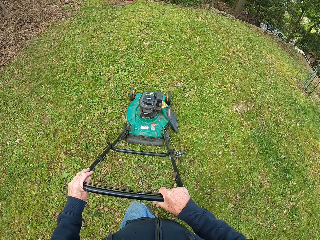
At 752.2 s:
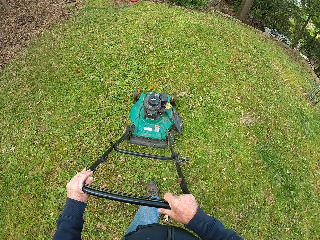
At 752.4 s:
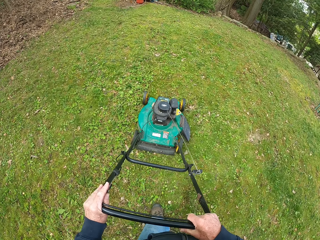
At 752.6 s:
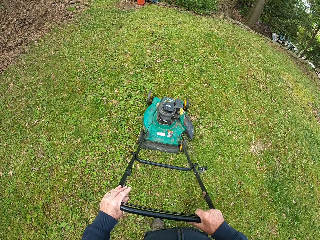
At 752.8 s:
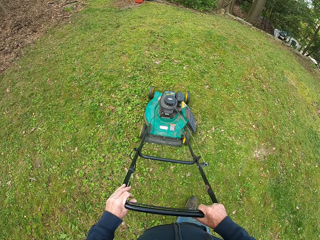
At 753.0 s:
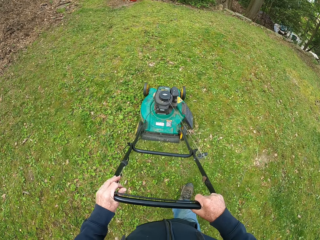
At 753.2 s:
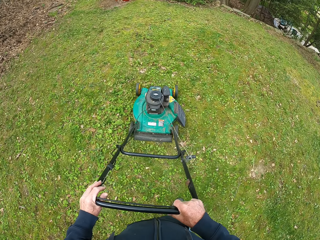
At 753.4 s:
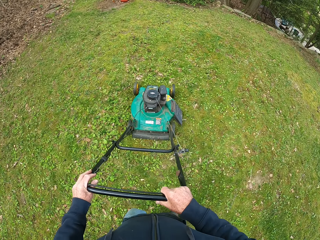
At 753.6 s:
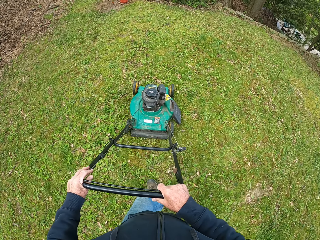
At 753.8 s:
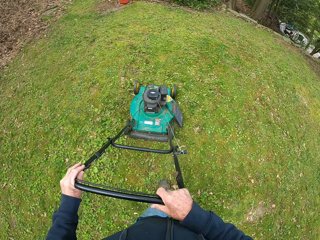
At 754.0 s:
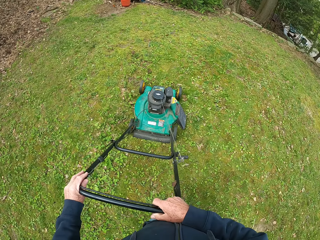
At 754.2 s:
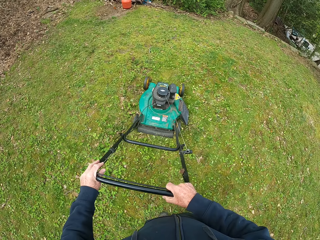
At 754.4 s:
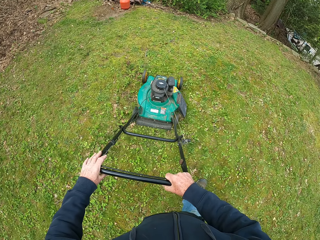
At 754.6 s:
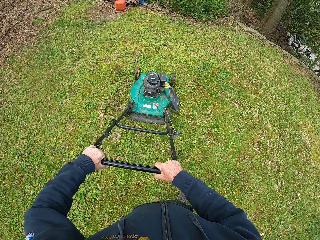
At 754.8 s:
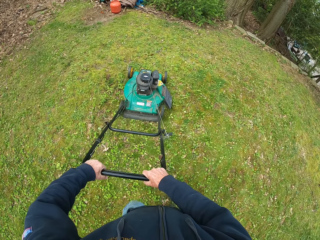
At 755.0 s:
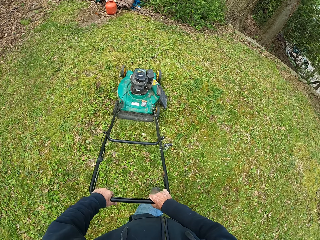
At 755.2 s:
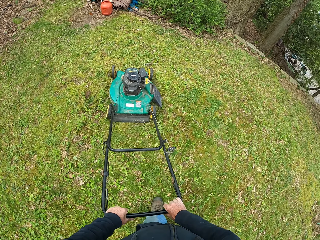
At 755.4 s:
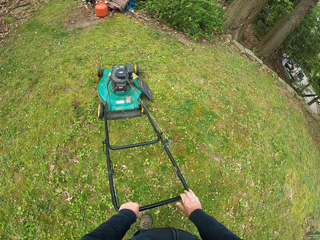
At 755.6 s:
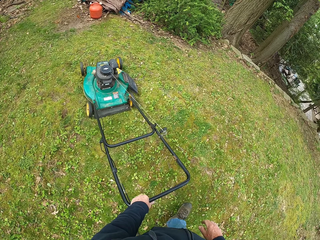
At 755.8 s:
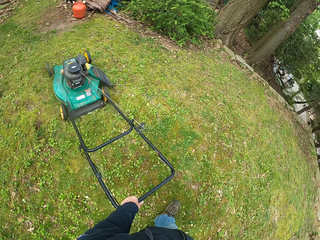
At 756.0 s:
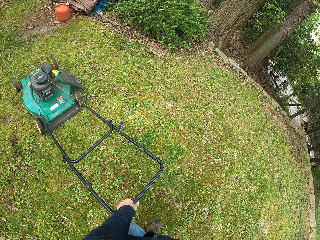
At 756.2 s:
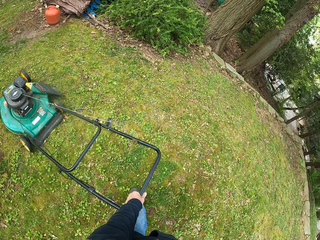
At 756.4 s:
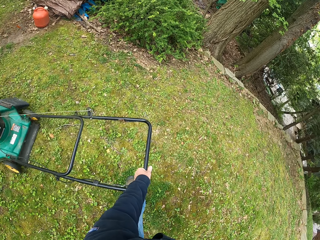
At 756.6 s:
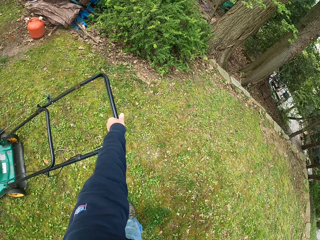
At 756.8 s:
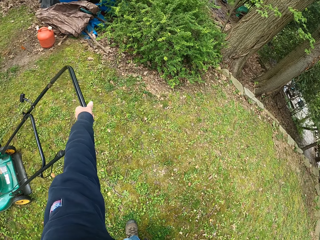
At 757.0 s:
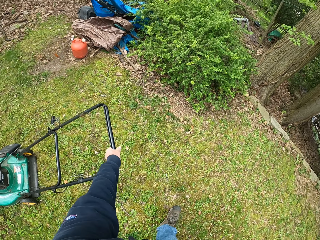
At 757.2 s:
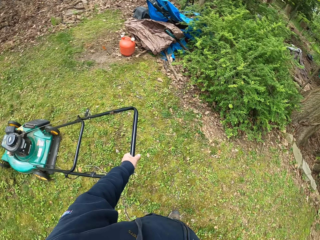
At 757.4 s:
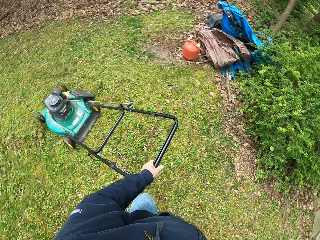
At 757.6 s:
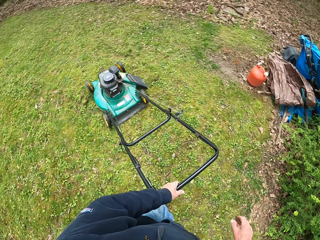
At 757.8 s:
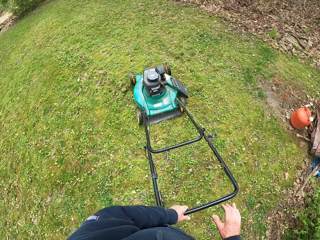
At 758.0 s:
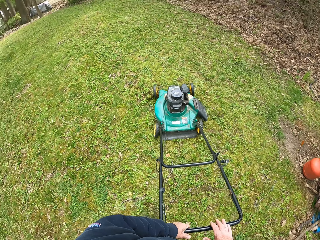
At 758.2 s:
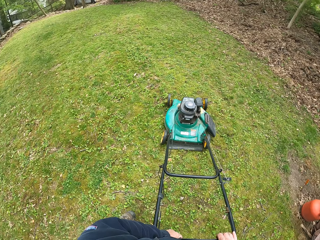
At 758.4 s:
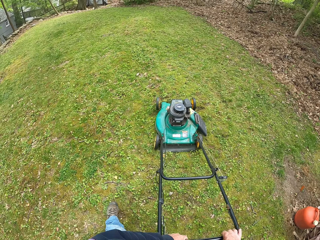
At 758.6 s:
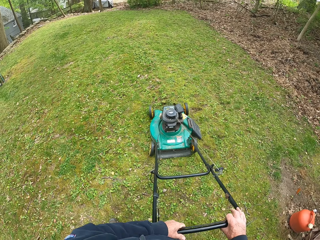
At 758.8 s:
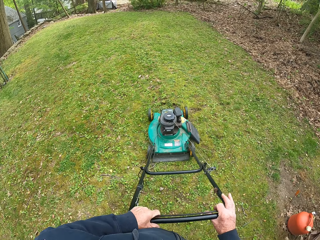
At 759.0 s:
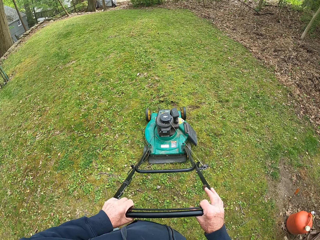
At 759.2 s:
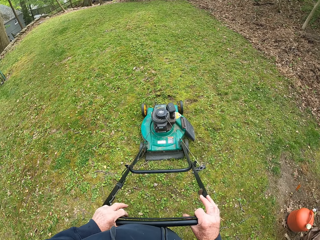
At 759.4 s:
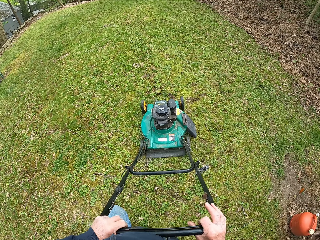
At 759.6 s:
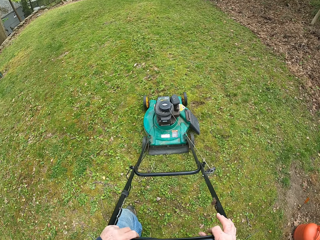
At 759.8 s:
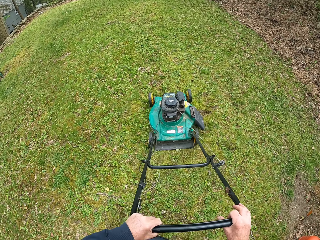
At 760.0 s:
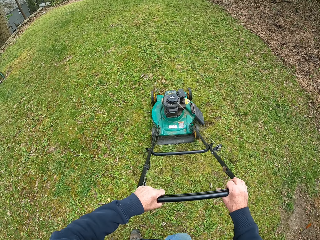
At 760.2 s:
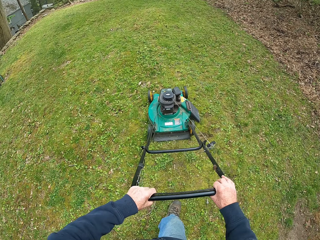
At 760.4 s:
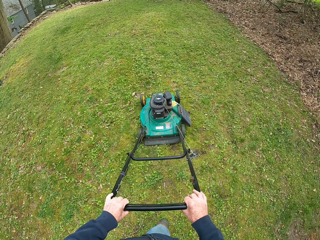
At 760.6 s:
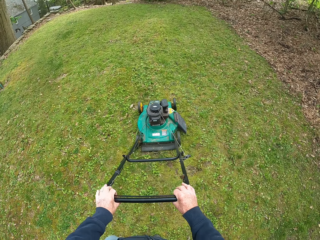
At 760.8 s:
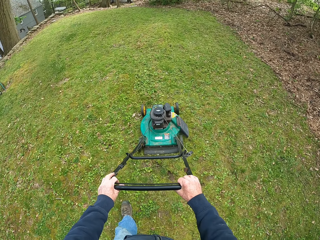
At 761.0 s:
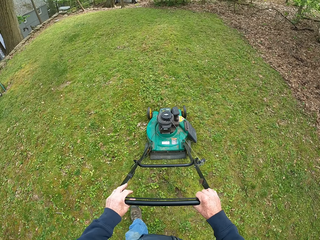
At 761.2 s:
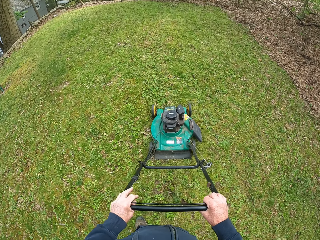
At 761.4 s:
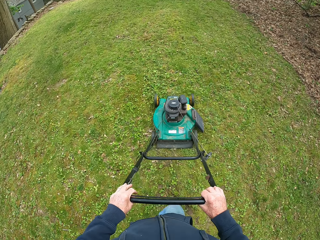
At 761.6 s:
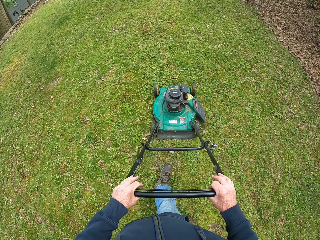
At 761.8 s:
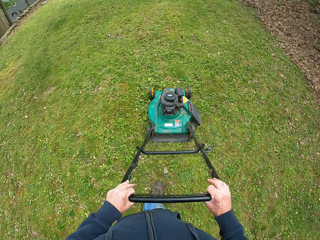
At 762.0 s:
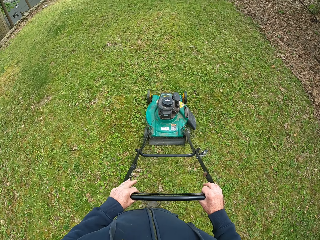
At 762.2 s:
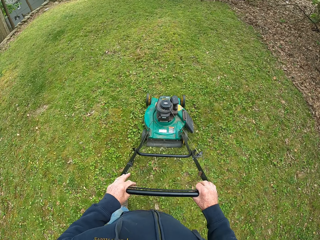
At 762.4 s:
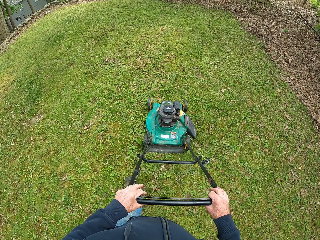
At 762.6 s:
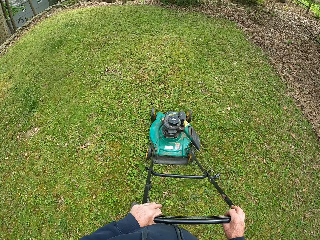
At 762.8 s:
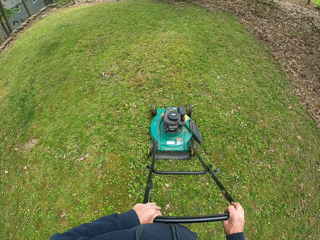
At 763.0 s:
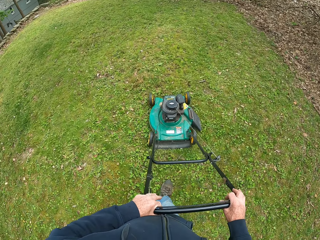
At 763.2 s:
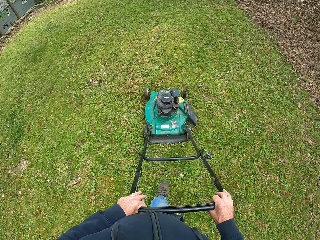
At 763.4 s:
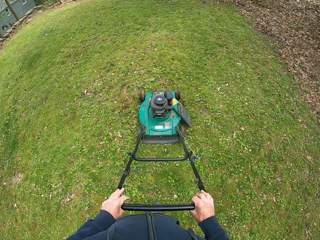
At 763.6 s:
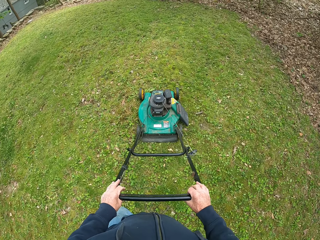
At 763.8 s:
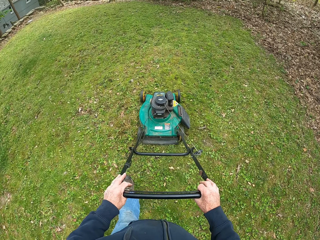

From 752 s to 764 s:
The camera wearer turns the lawn mower. He removes his right hand from the handle of the lawn mower. He moves towards the lawn mower. He holds the lawn mower with both his hands. He puts his right hand on the handle of the lawn mower. He pulls the lawn mower towards him. He walks forwards and cuts the grass with the lawn mower.

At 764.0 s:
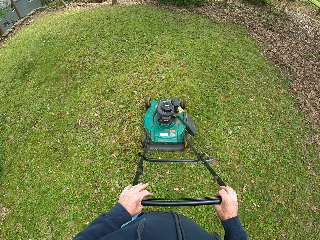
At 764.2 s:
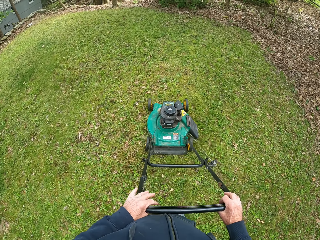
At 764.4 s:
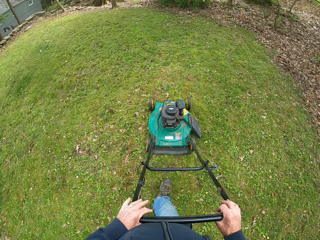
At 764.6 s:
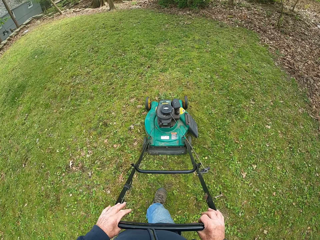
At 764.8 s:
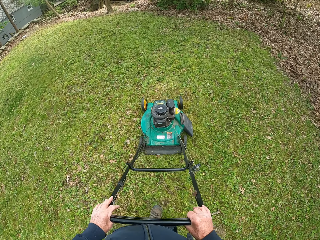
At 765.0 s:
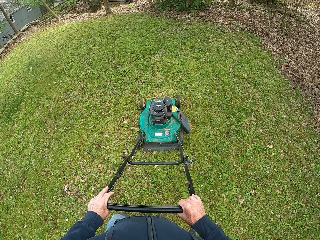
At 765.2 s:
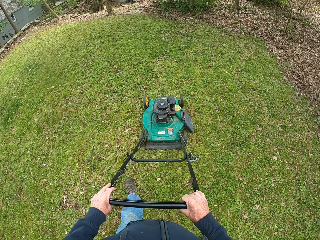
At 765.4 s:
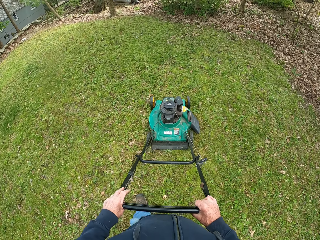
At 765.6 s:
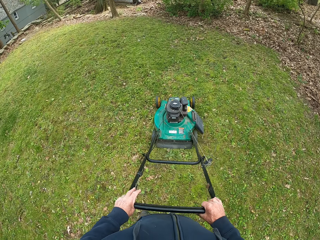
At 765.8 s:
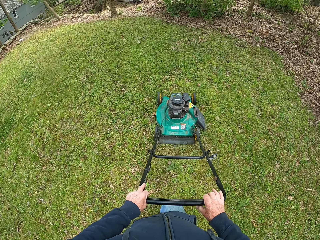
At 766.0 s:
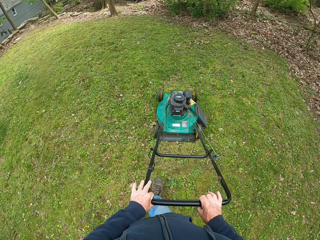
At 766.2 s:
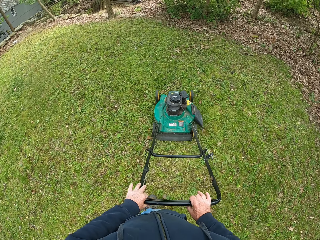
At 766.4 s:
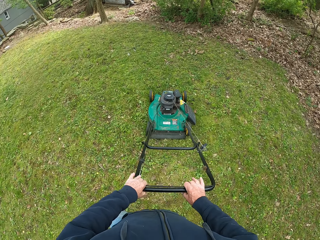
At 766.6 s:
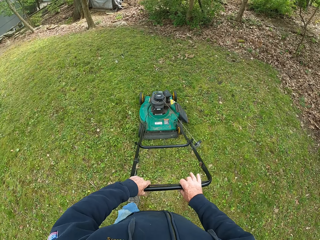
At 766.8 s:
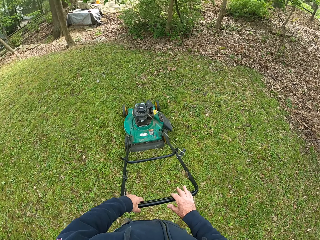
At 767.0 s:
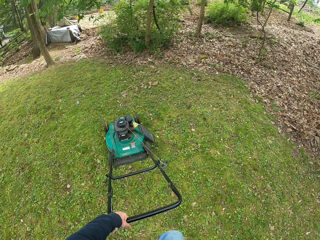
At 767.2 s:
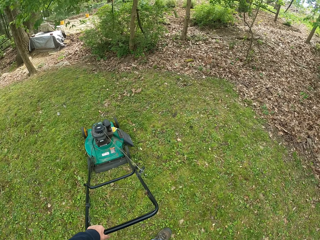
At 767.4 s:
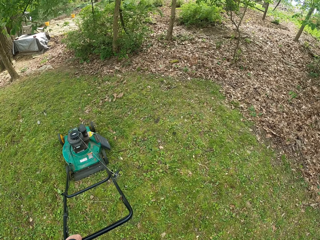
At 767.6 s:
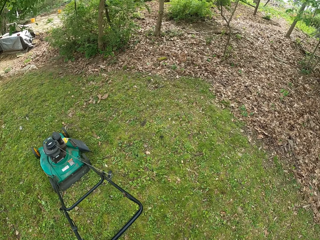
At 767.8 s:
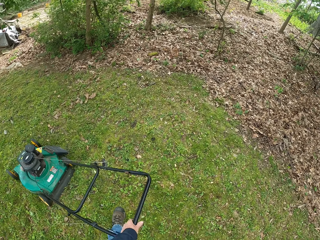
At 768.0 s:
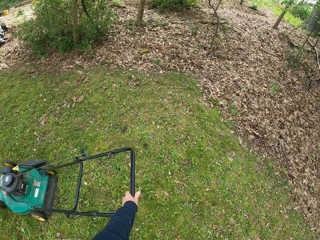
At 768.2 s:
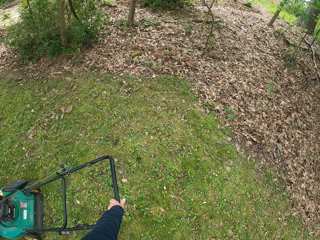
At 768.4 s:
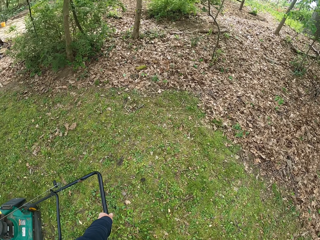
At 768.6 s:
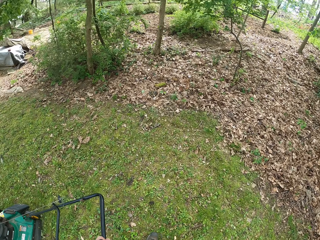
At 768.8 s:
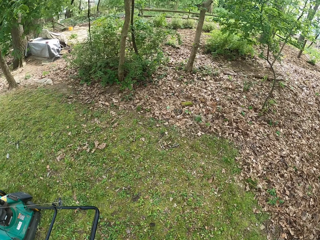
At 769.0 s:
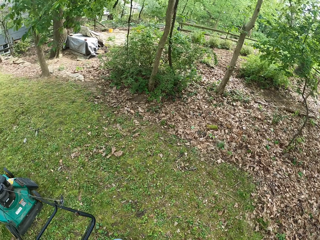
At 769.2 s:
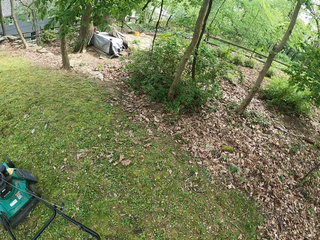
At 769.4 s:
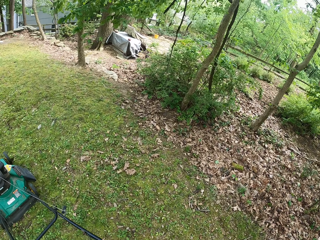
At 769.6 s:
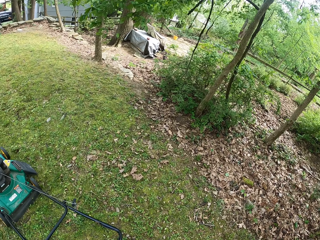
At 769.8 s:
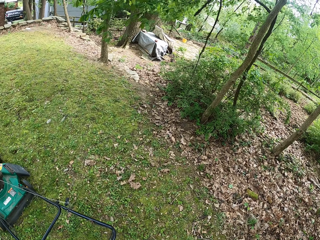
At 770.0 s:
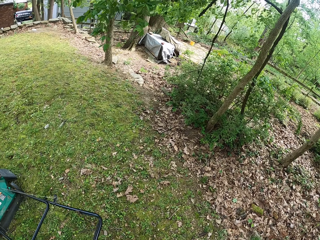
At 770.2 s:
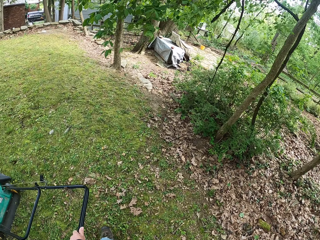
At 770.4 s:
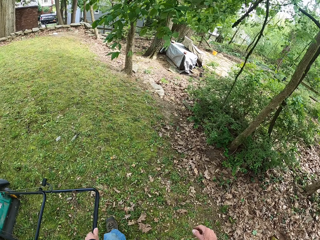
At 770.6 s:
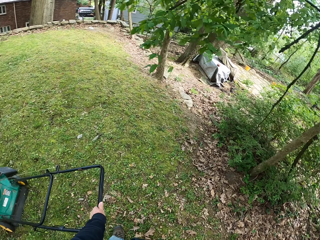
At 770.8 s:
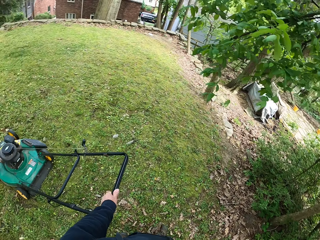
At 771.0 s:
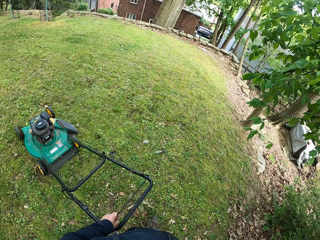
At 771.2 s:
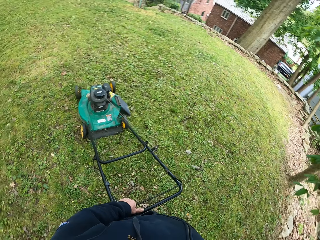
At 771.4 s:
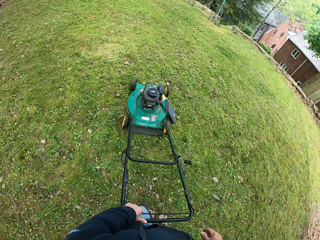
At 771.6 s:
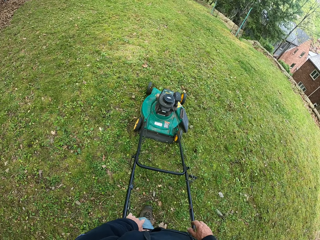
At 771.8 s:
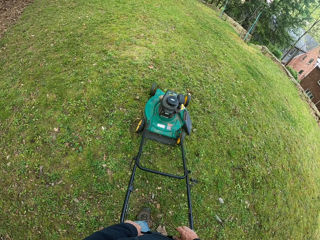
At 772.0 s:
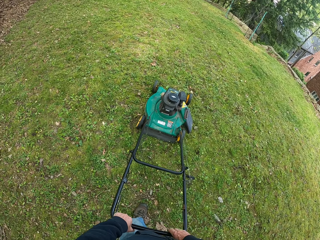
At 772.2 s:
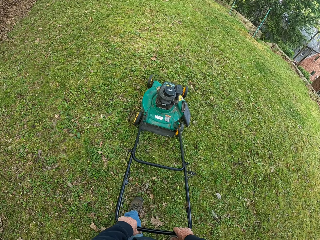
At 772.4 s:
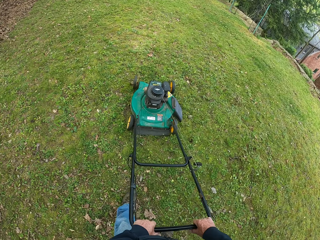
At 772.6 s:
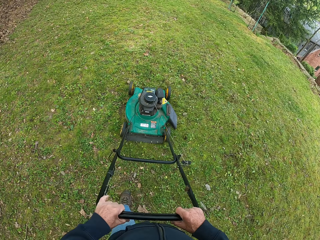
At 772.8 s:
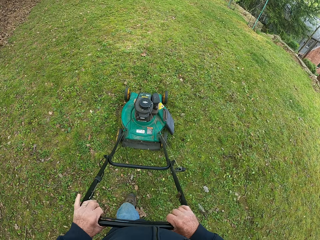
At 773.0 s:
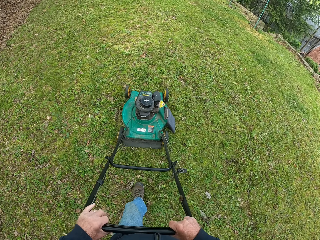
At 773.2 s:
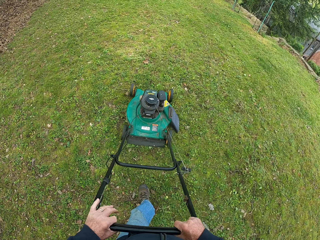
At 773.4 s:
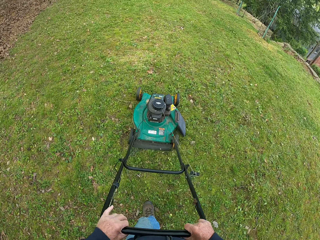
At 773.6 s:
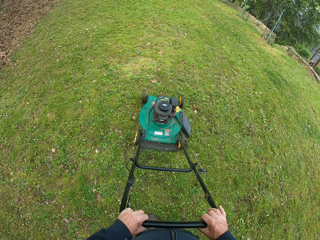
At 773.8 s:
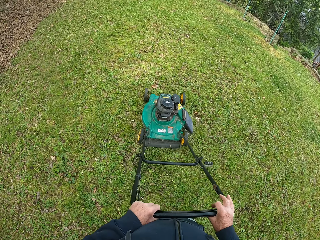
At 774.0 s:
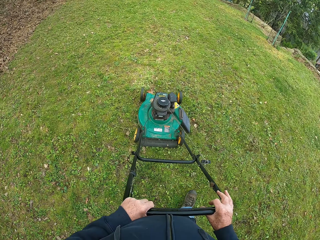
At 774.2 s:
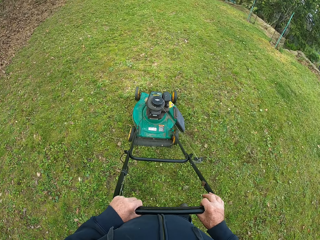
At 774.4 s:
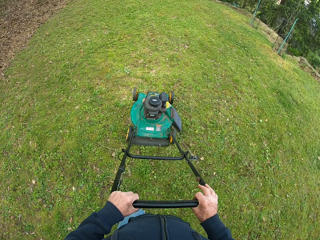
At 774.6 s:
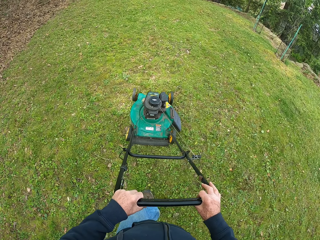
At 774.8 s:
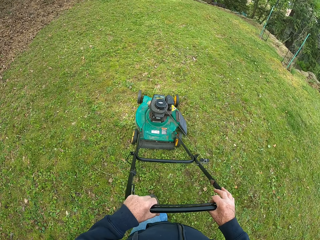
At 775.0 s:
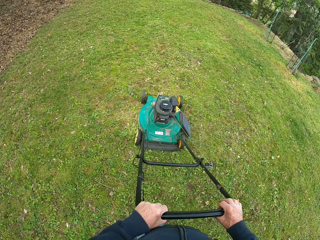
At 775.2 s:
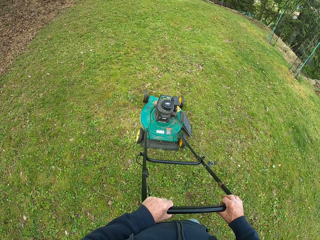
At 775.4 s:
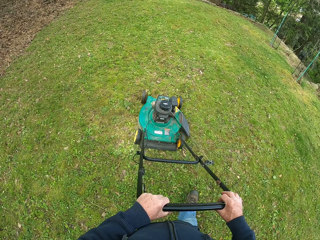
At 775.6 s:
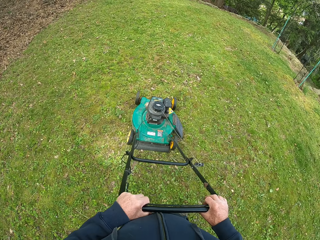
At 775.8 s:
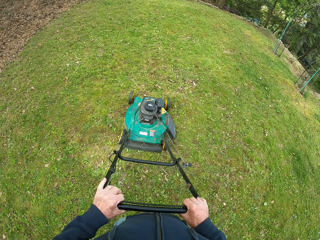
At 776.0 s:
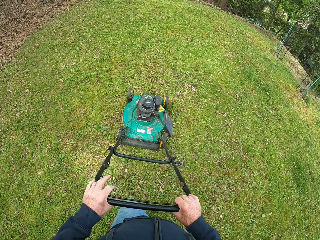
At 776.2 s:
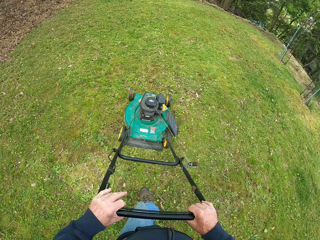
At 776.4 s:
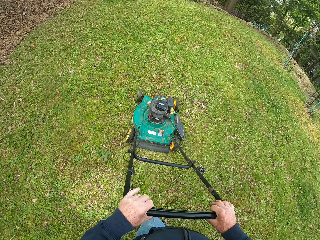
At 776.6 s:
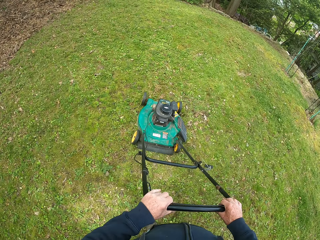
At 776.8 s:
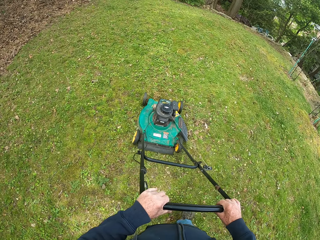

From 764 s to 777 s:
The camera wearer removes his right hand from the handle of the lawn mower. He turns the lawn mower. He moves towards the lawn mower. He holds the handle of the lawn mower with both hands. He pulls the lawn mower towards him. He walks forwards and cuts the grass with the lawn mower.
